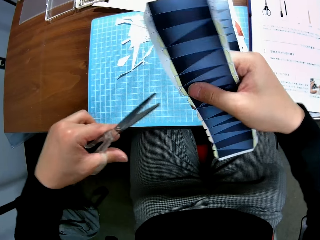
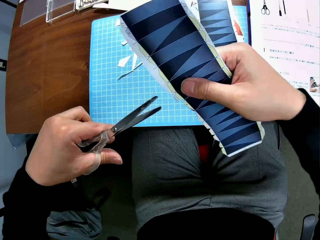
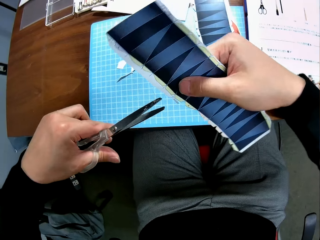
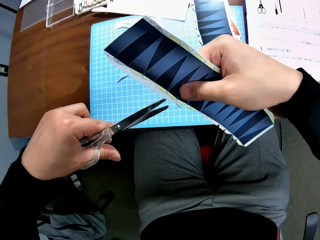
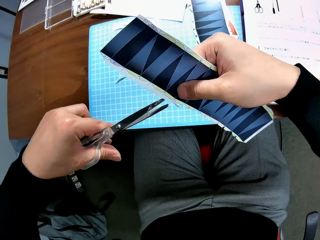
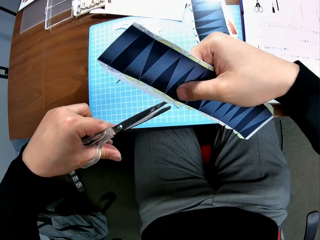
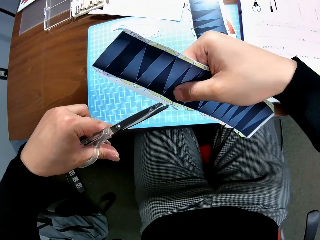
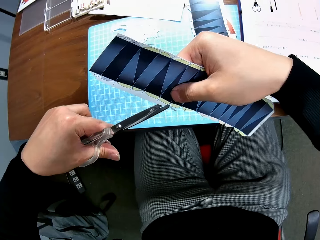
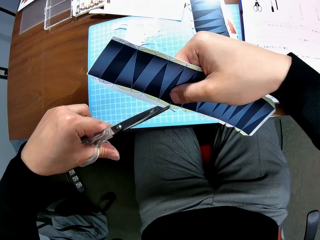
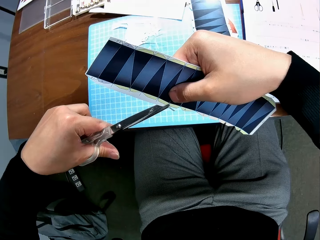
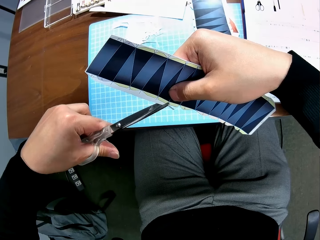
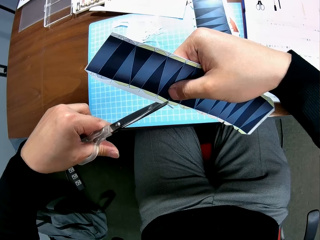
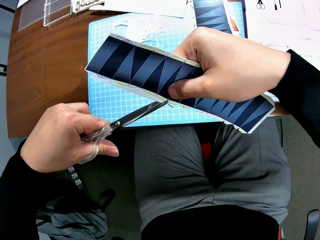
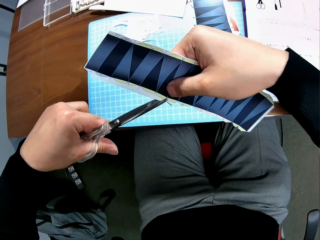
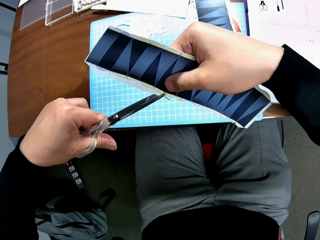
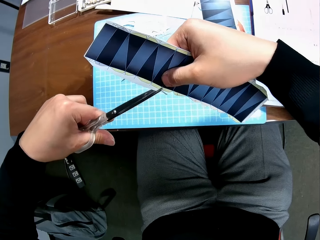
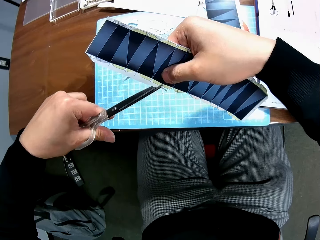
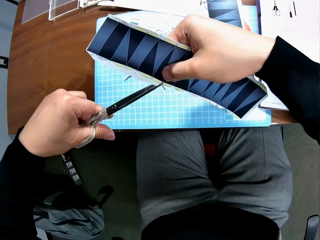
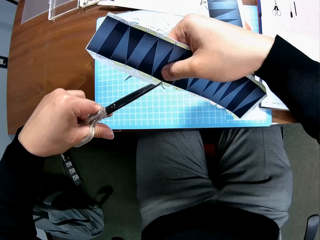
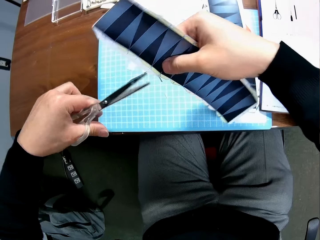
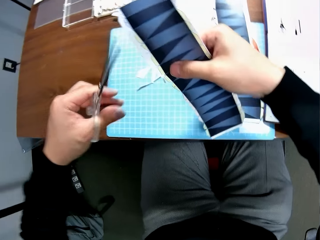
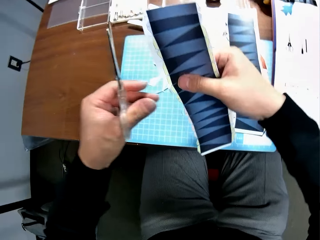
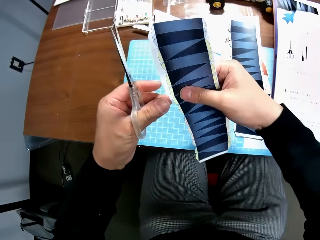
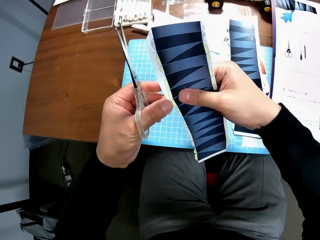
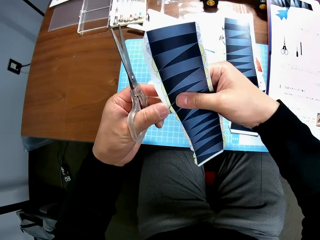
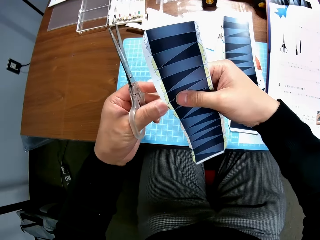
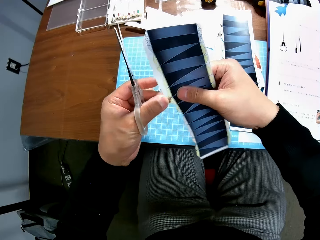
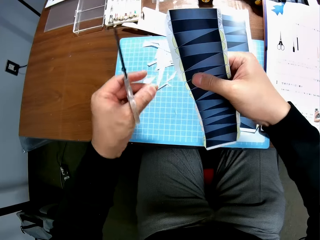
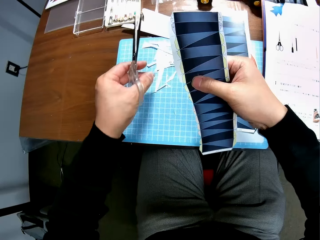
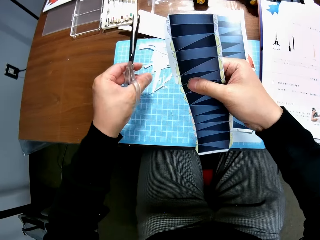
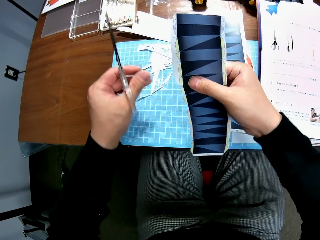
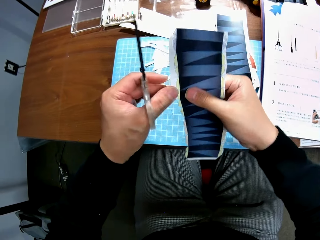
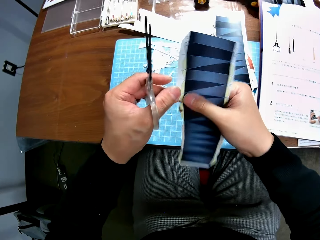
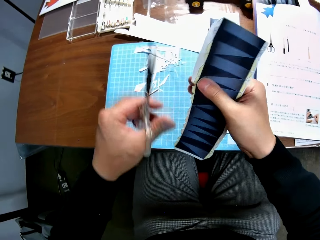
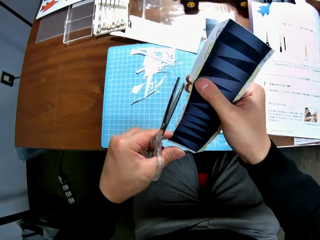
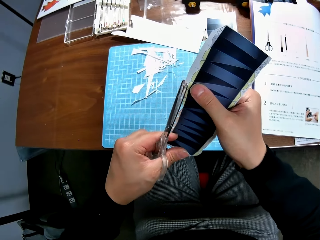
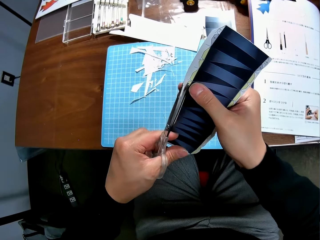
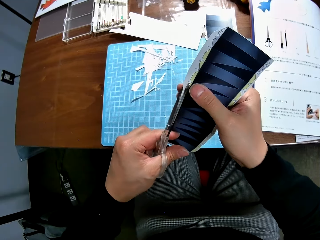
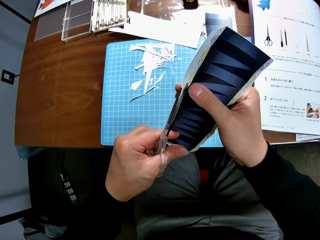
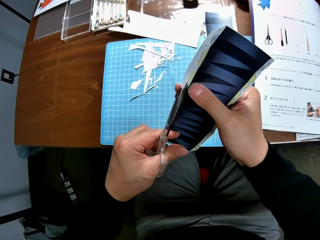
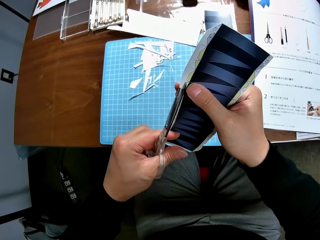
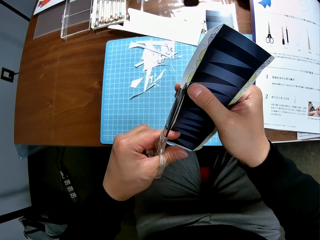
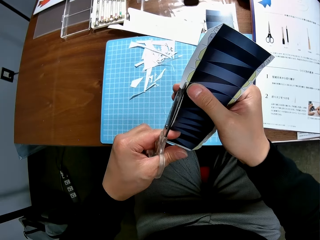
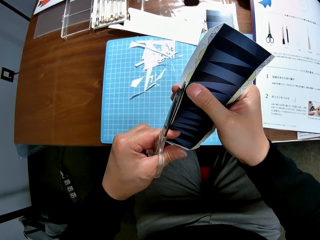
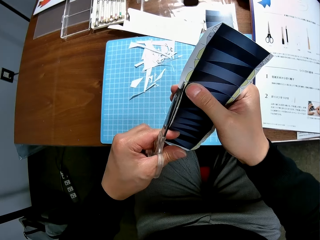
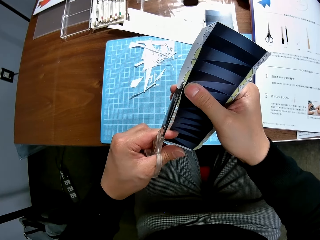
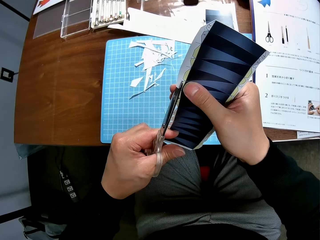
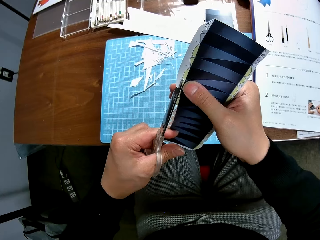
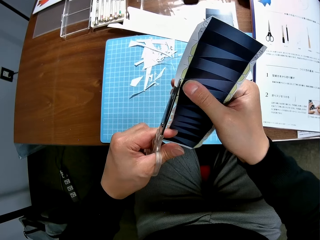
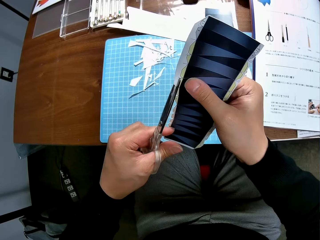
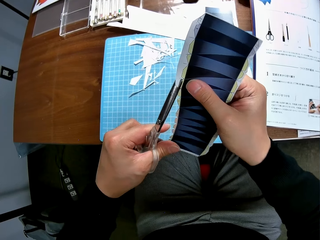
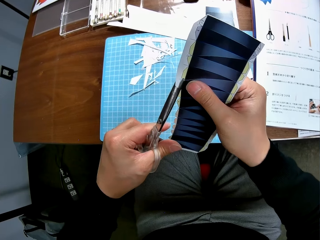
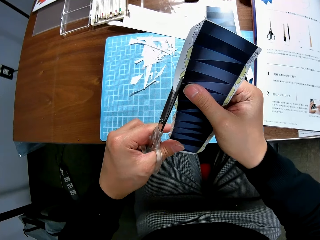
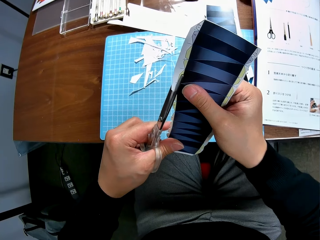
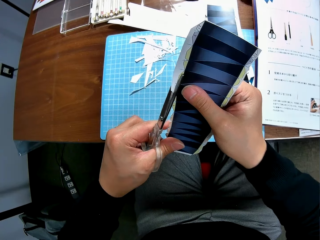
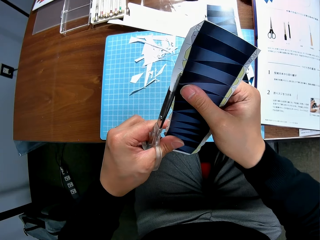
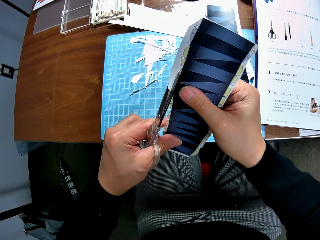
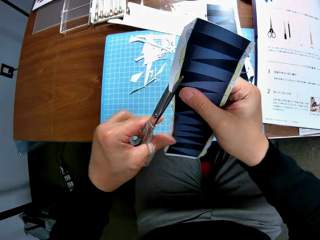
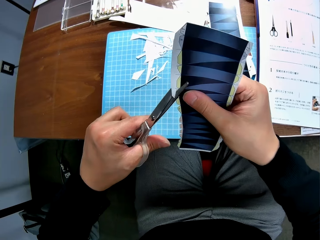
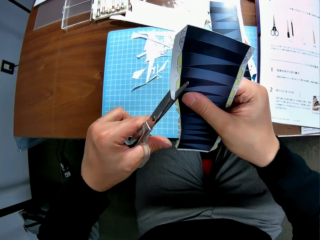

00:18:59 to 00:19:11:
The camera wearer stops cutting a printed paper with a pair of scissors. He cuts the printed paper with the pair of scissors. He removes another cut piece from the paper stock with his left hand. He drops the cut piece on the cutting mat. He continues to craft the paper stock with the scissors. He cuts the printed paper with the pair of scissors.

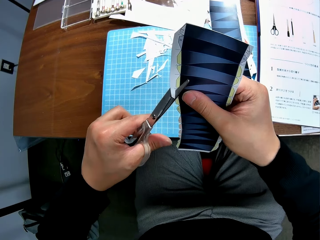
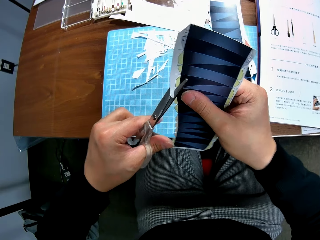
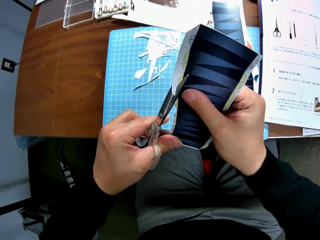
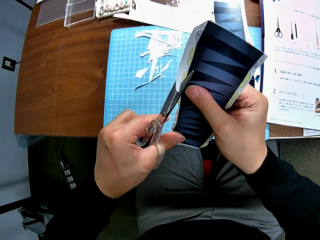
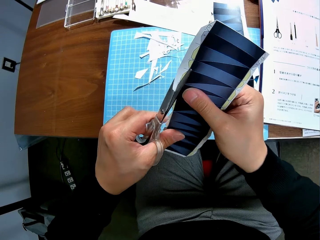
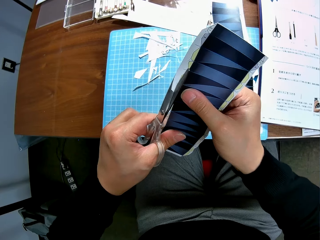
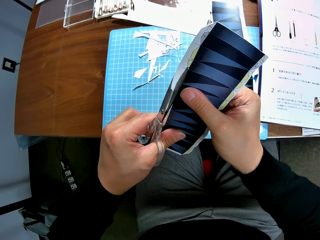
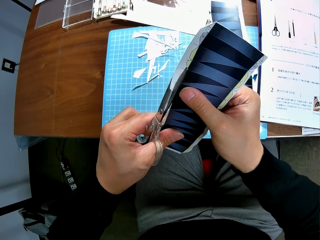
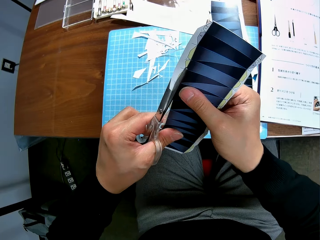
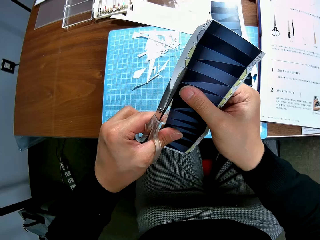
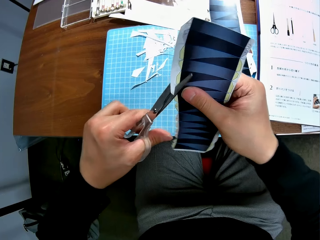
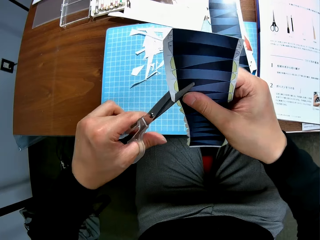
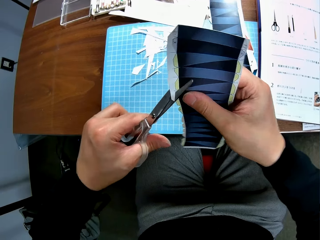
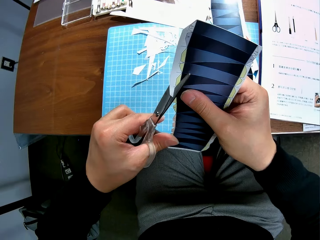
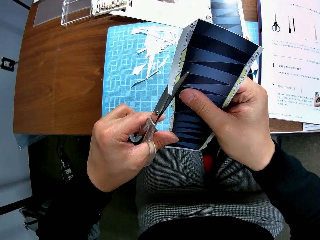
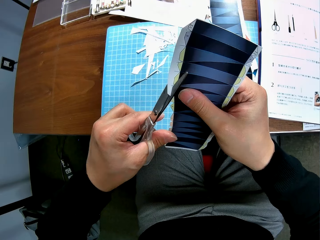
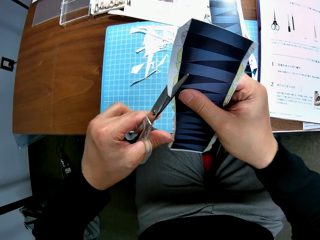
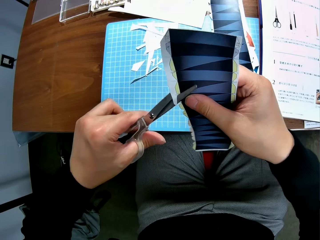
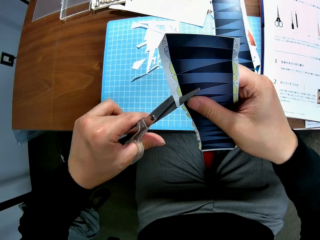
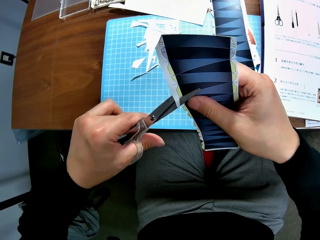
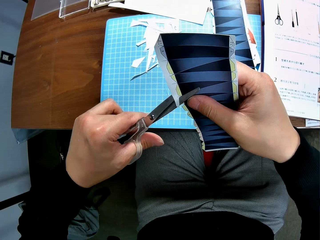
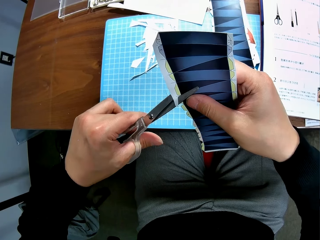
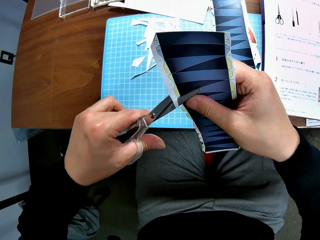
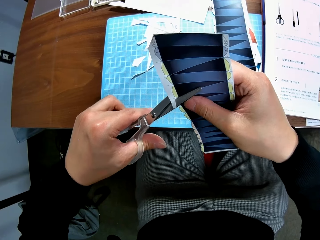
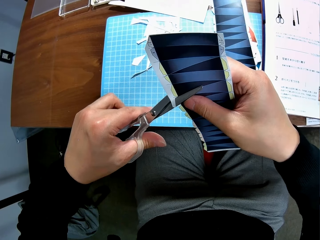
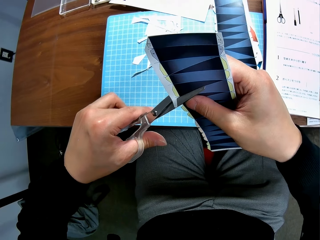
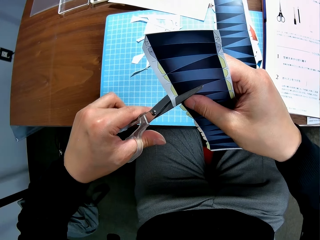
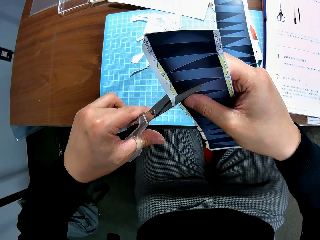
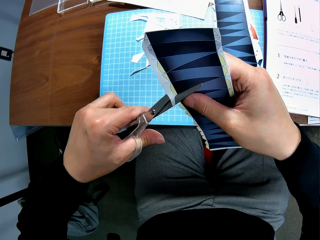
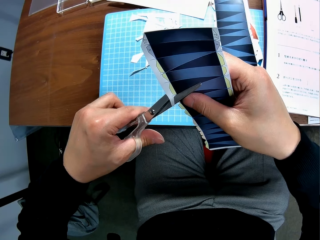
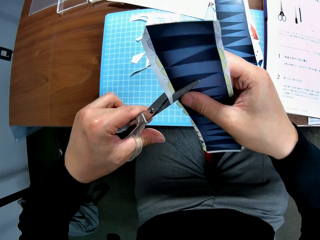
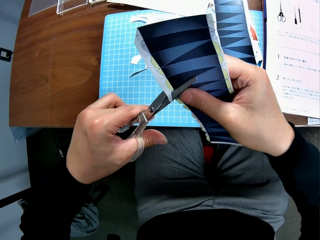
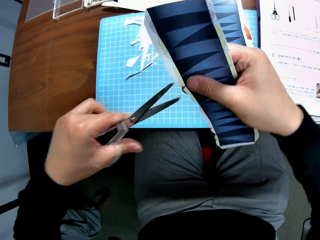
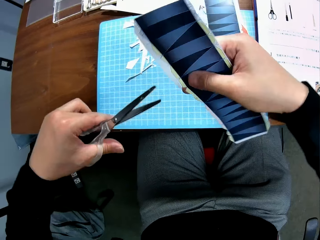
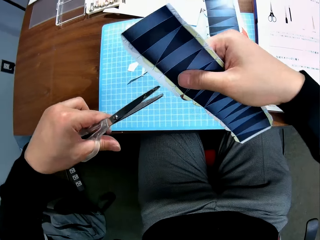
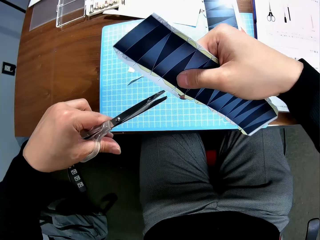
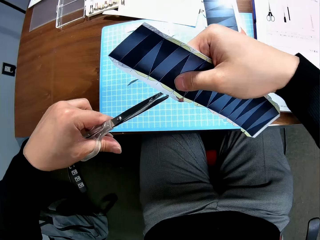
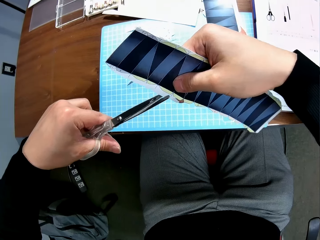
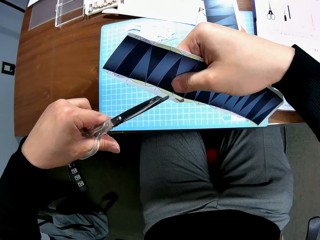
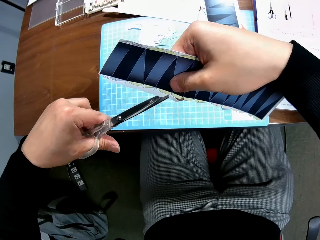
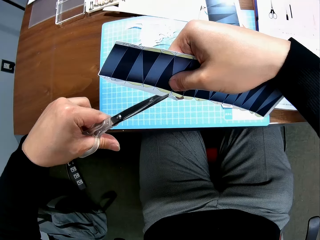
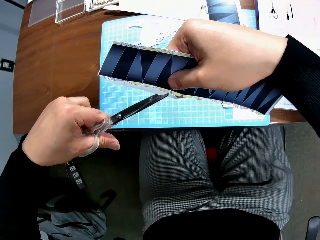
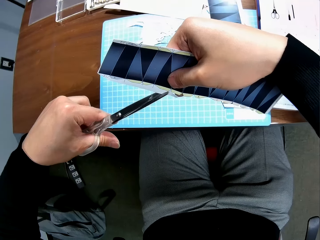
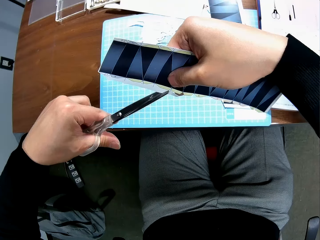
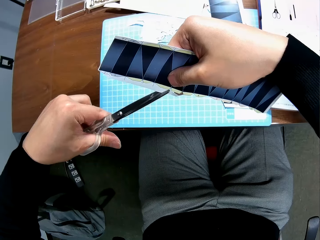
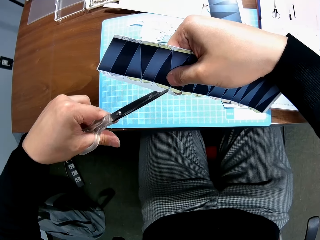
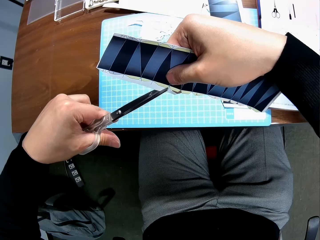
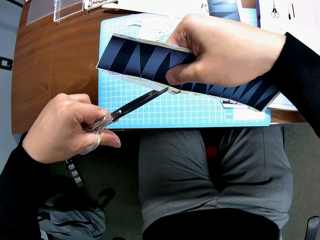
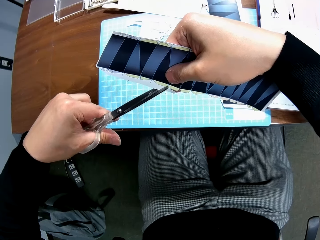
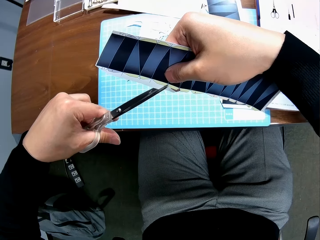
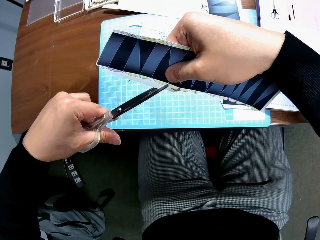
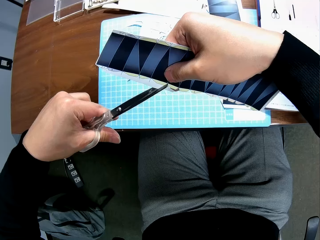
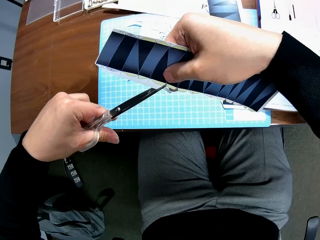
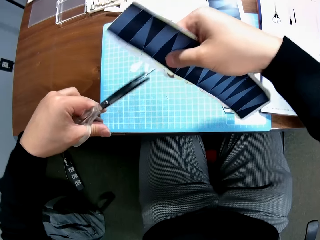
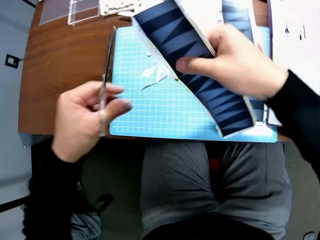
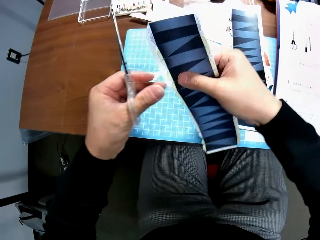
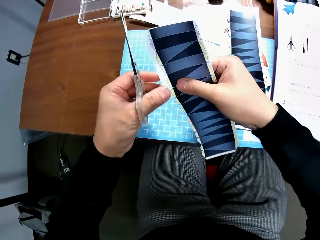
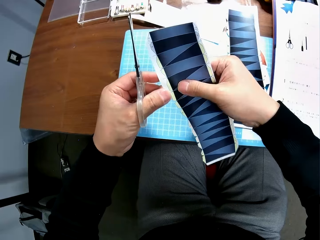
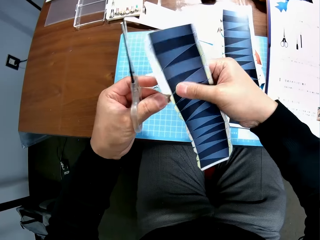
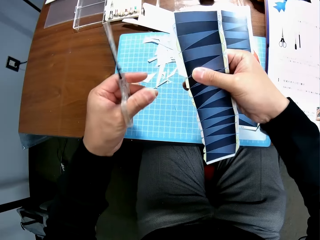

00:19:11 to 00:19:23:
The camera wearer stops cutting a printed paper with a pair of scissors. He cuts the printed paper with the pair of scissors. He removes another cut piece from the paper stock with his left hand.
